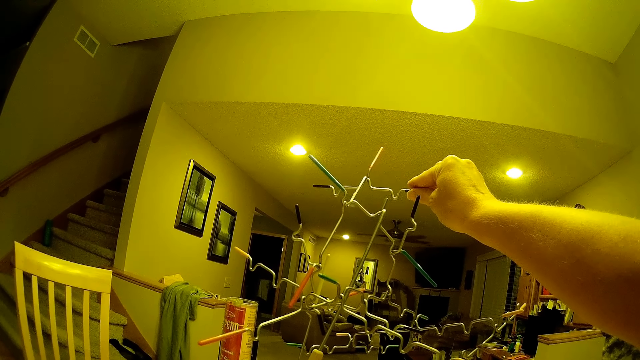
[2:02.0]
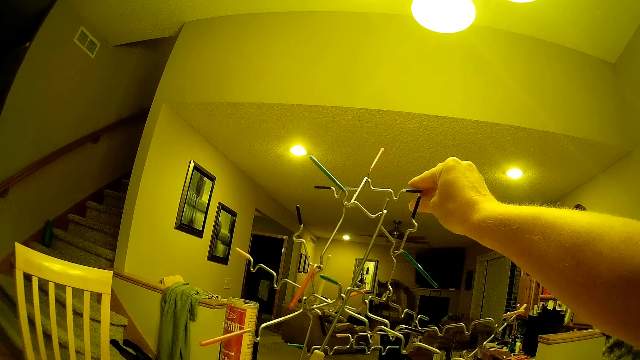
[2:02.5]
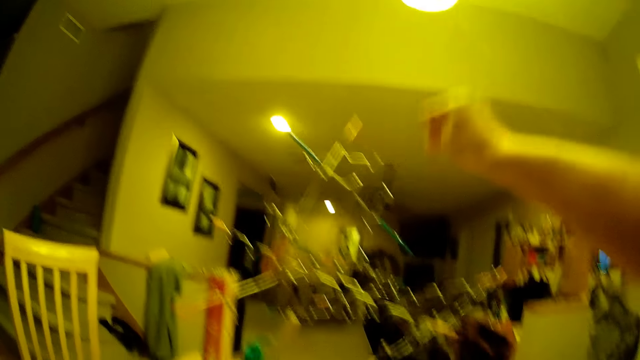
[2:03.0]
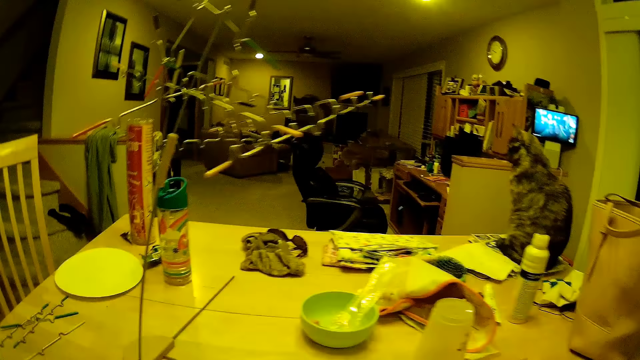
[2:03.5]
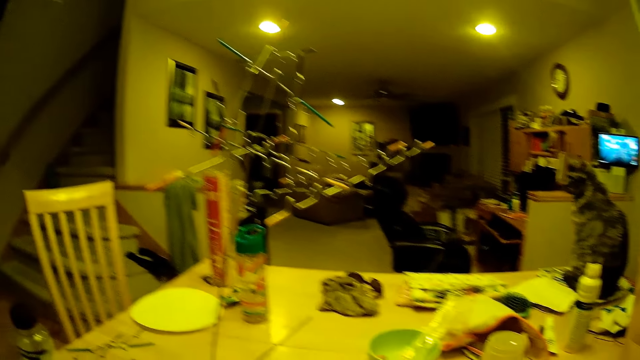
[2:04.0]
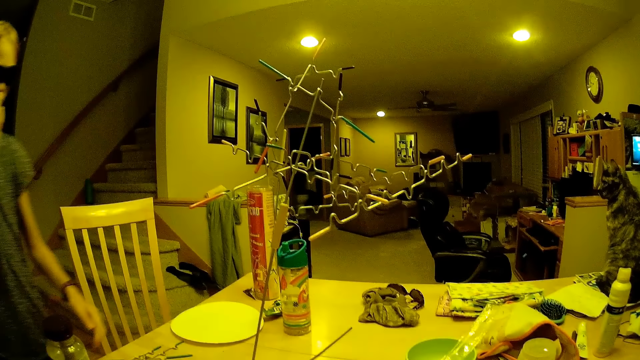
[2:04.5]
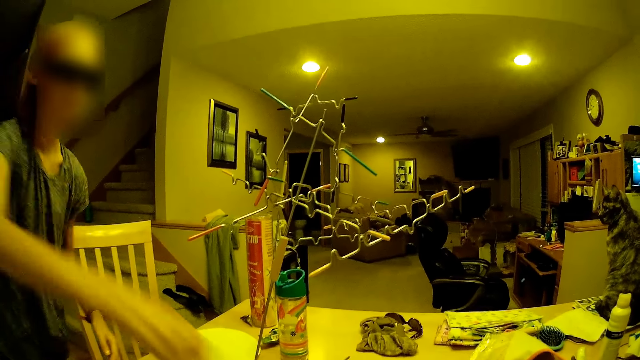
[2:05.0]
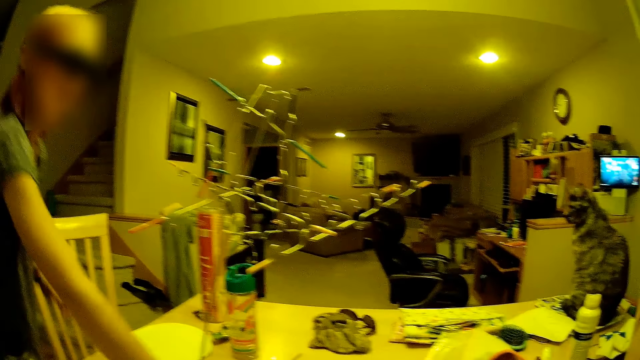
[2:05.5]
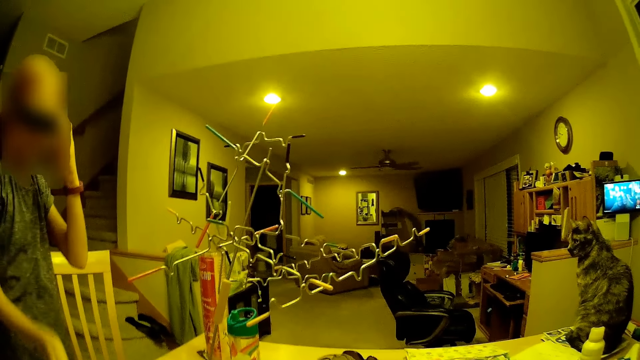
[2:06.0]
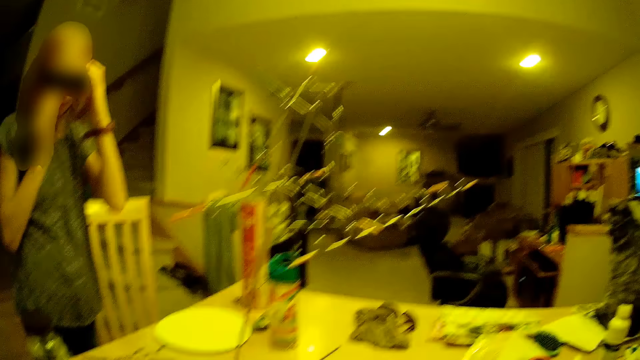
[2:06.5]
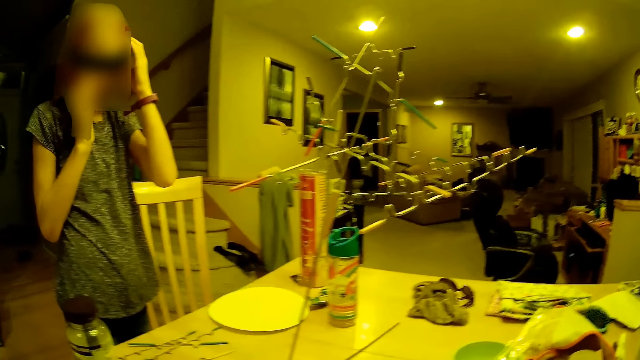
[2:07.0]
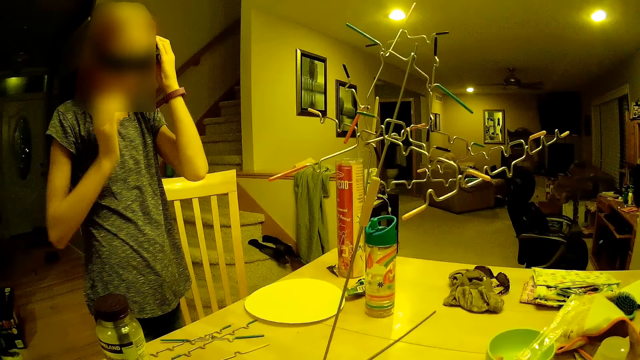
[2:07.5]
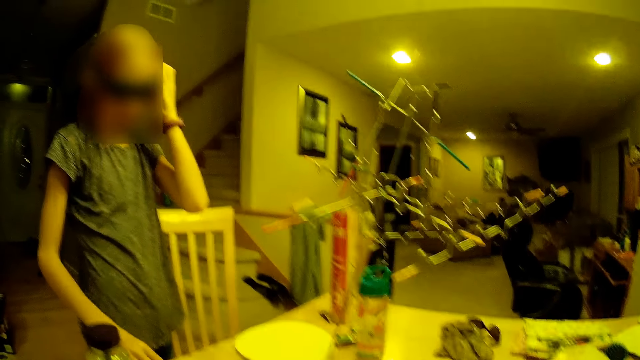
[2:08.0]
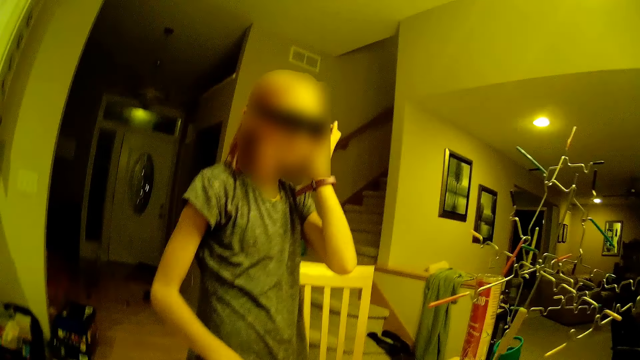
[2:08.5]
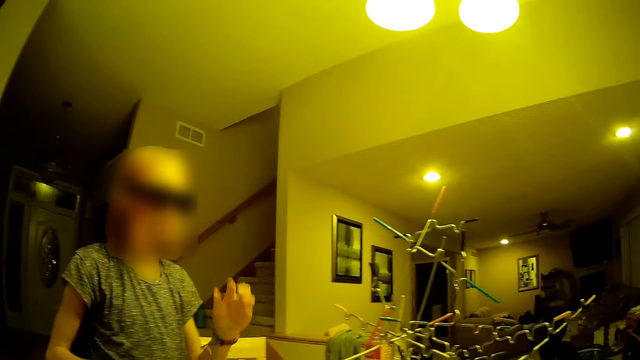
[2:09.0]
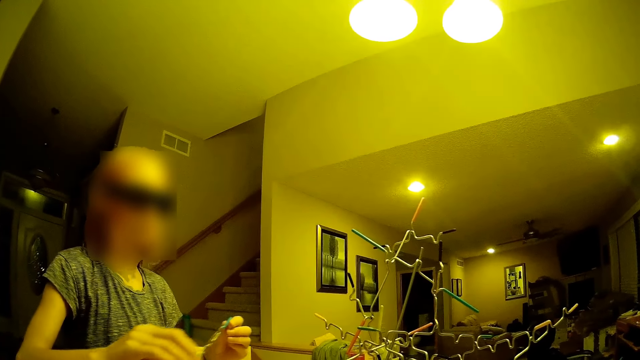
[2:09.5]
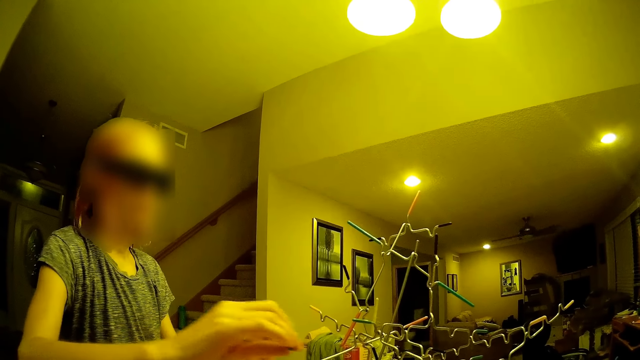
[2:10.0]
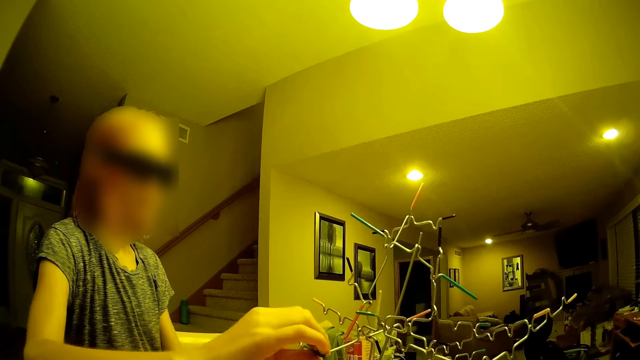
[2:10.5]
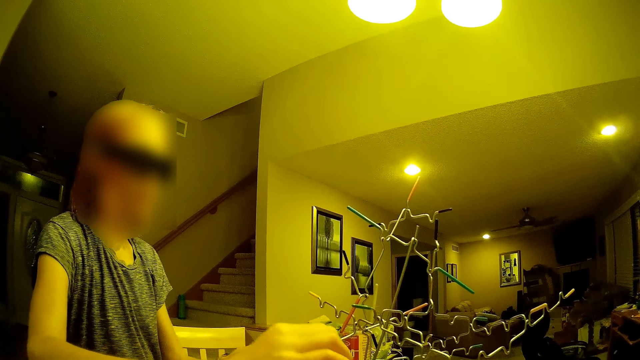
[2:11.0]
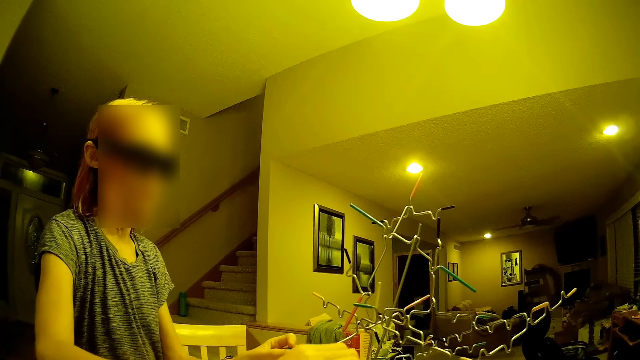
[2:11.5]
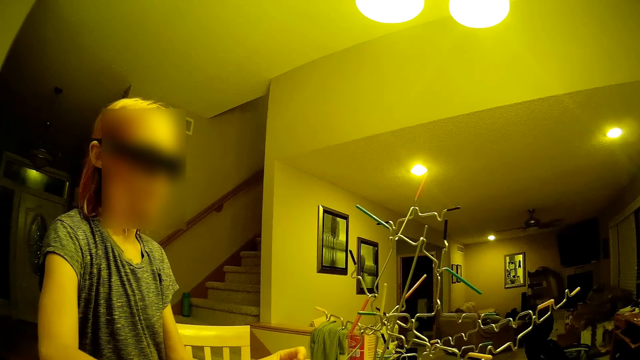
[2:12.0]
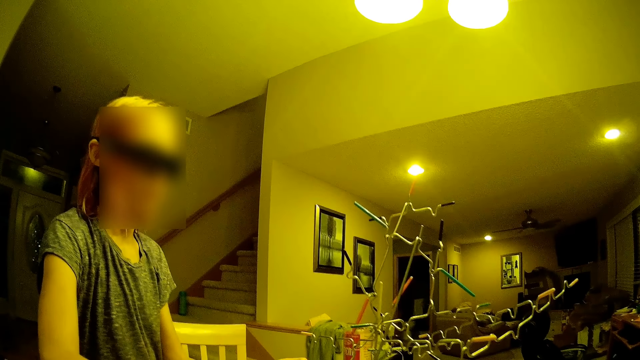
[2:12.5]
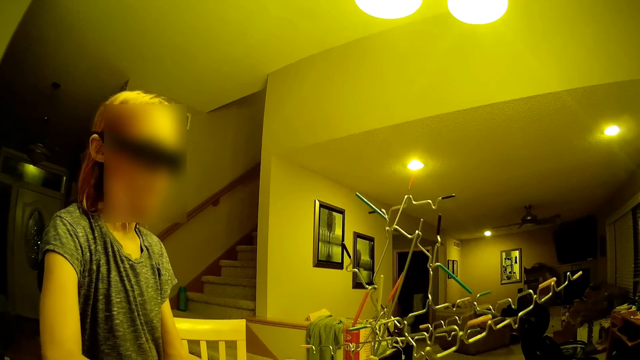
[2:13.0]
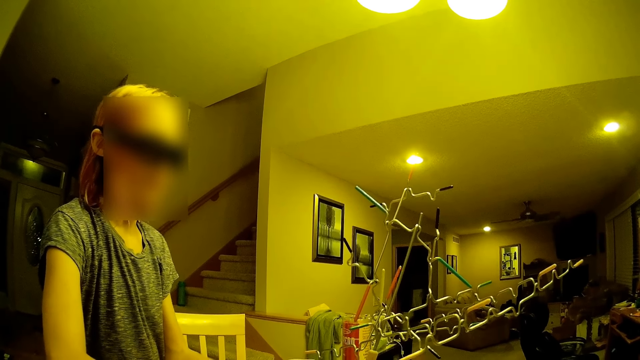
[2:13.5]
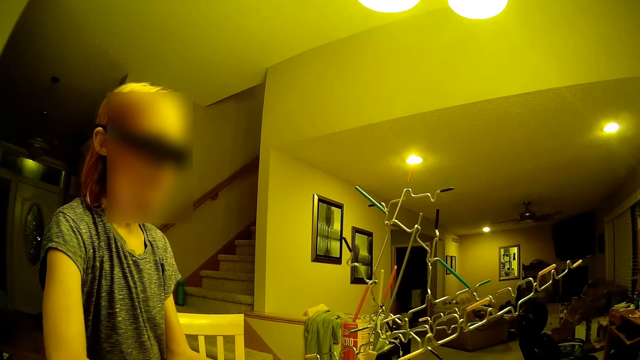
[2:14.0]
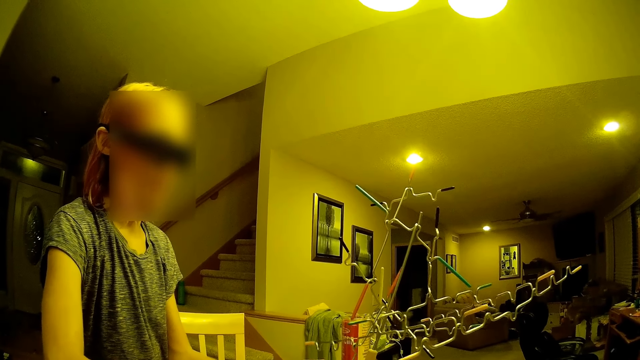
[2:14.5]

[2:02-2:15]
The camera wearer stares in the room. They fix something in the room.

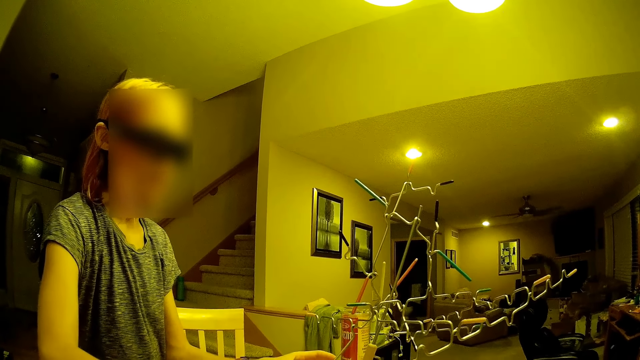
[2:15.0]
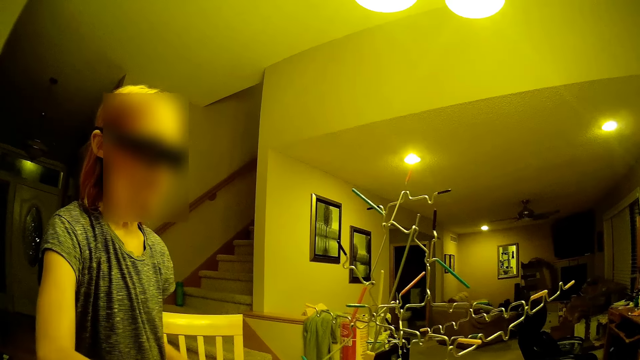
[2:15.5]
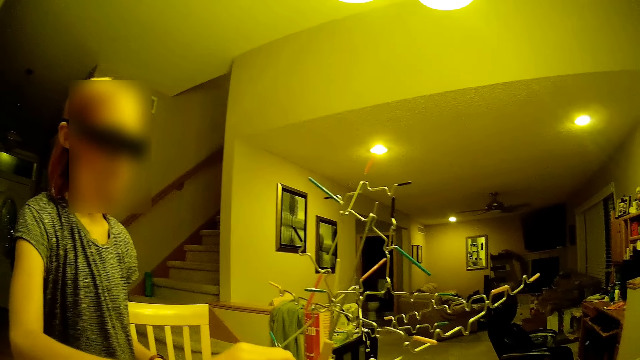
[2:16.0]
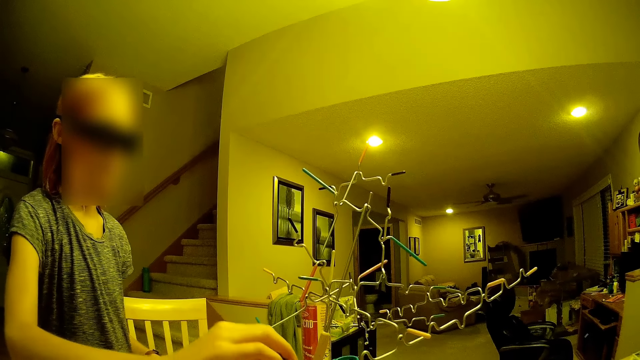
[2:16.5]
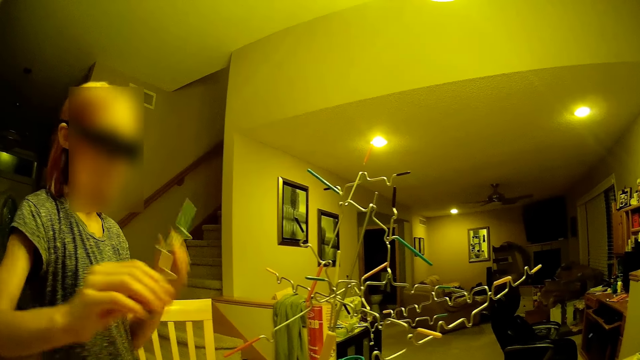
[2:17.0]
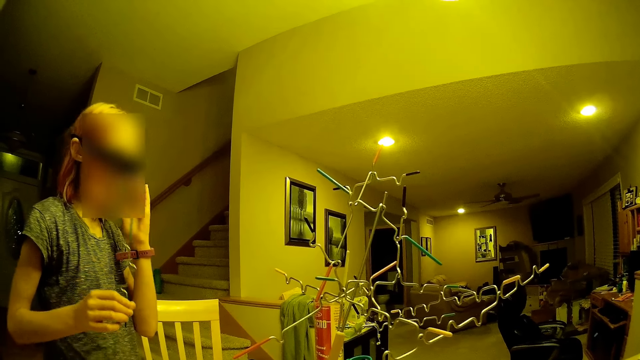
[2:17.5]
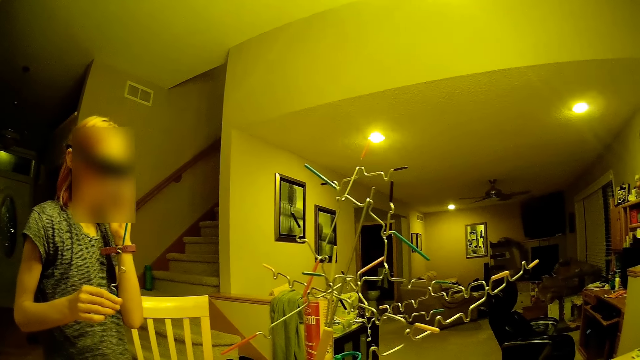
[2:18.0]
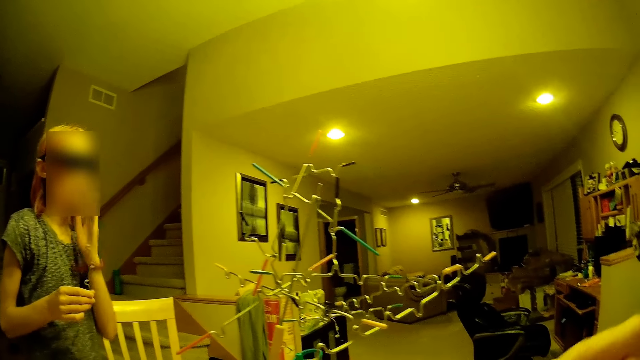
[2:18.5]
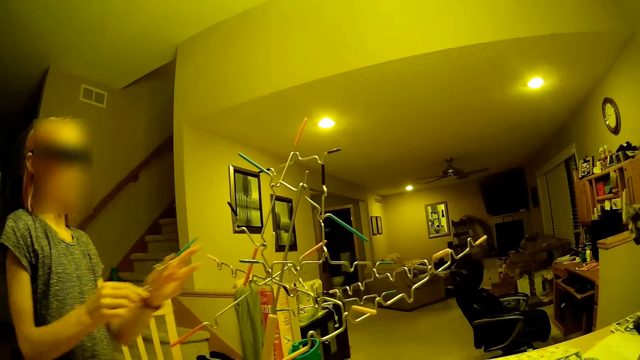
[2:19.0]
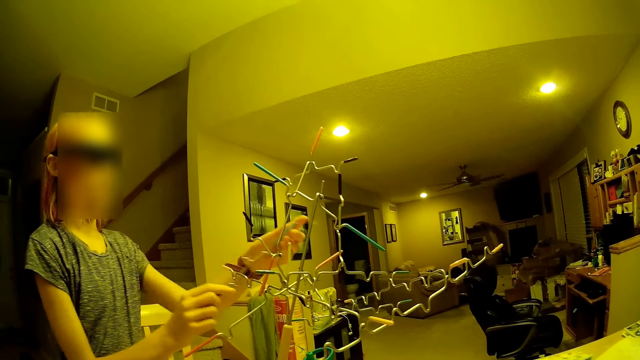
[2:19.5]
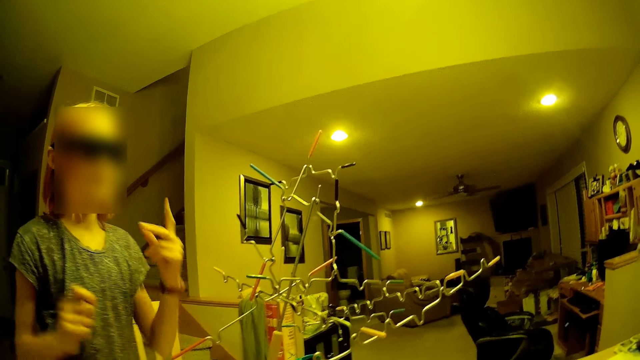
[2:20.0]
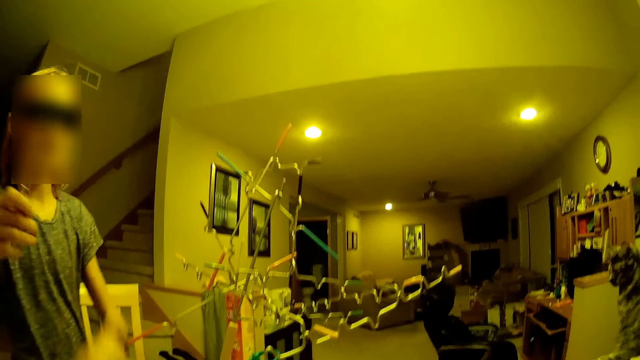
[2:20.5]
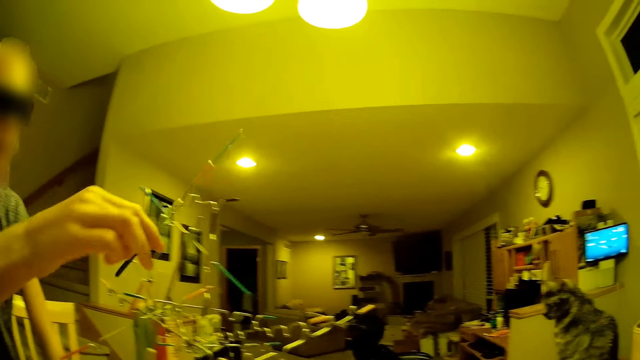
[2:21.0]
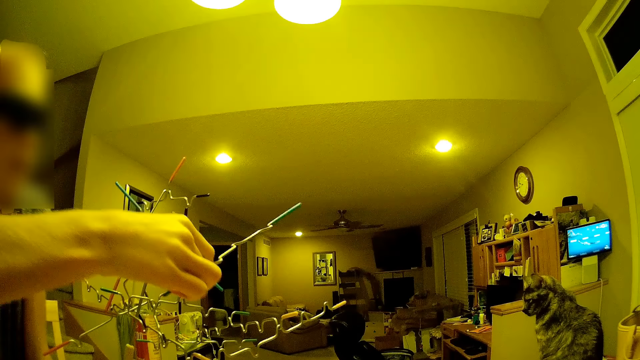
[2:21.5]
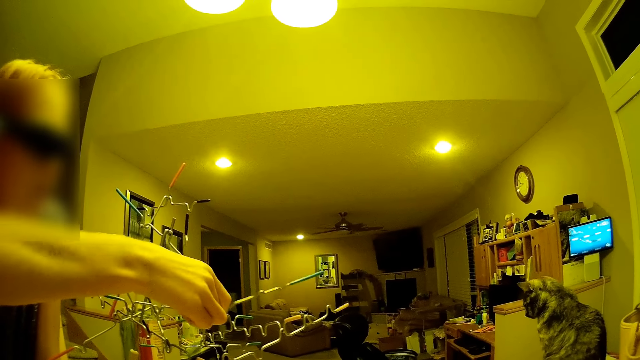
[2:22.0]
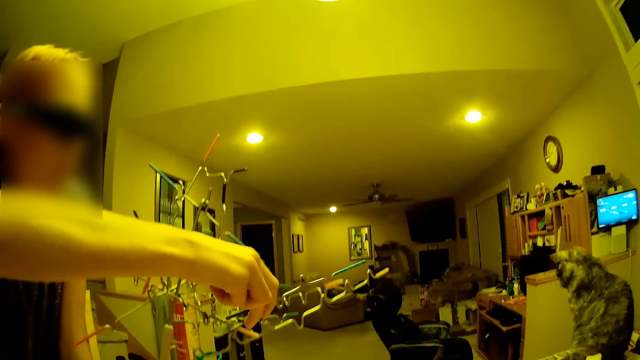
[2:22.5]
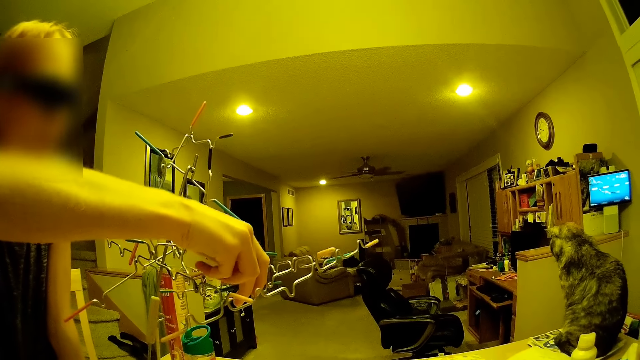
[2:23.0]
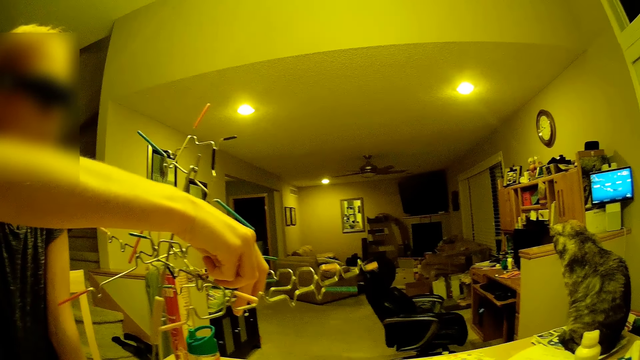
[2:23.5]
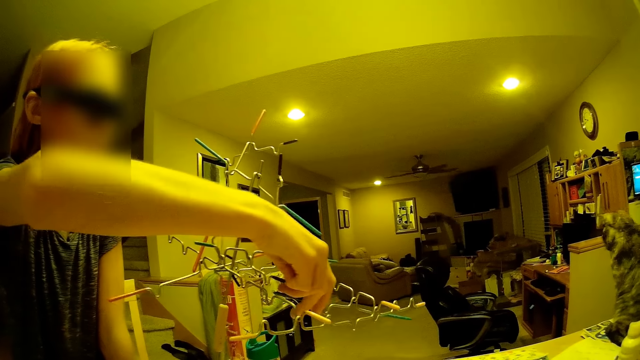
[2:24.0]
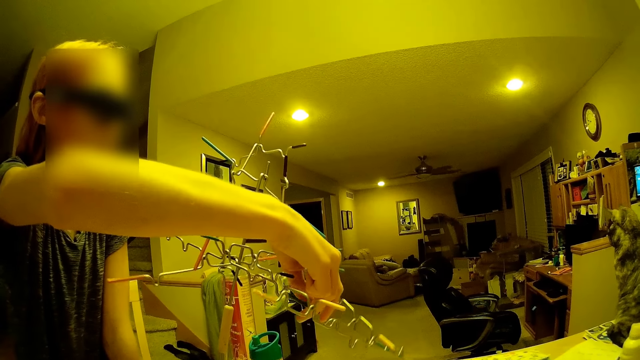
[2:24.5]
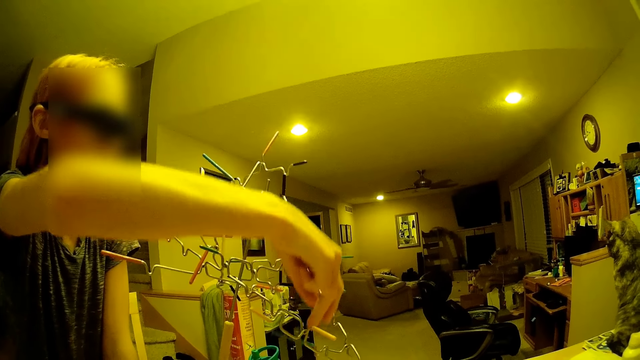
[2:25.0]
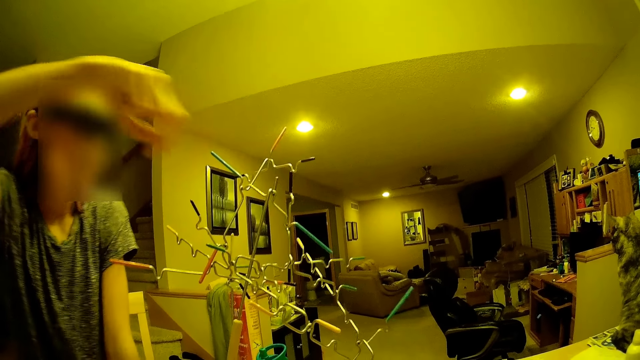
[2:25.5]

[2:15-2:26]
A girl holds a board game stick on her right hand. The girl puts the game board stick on the tower.
